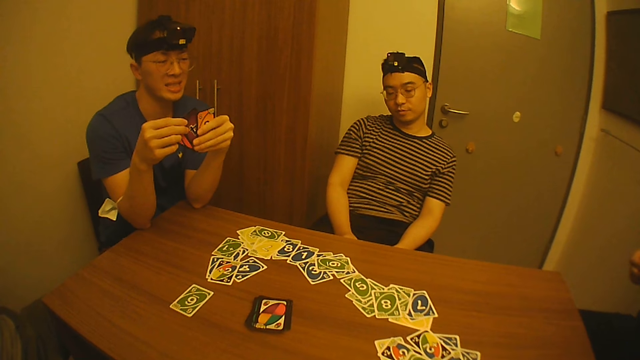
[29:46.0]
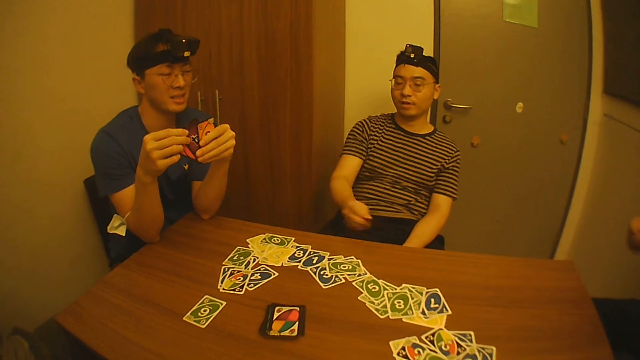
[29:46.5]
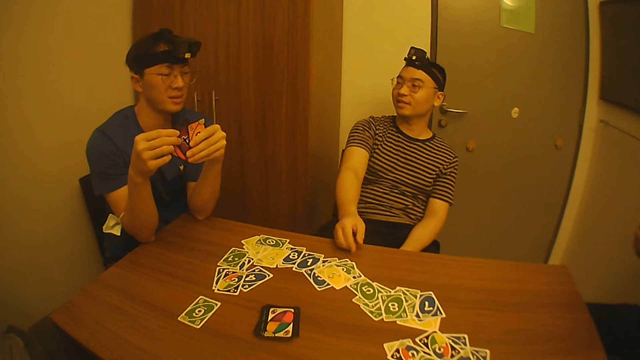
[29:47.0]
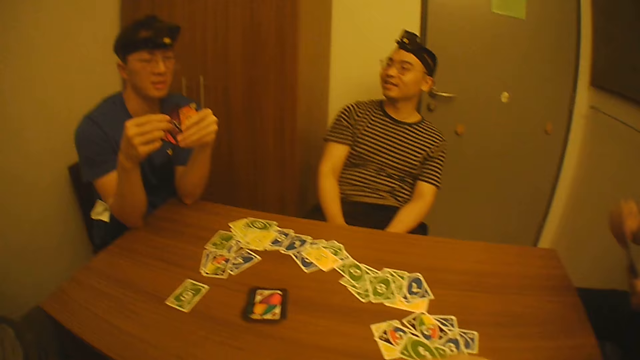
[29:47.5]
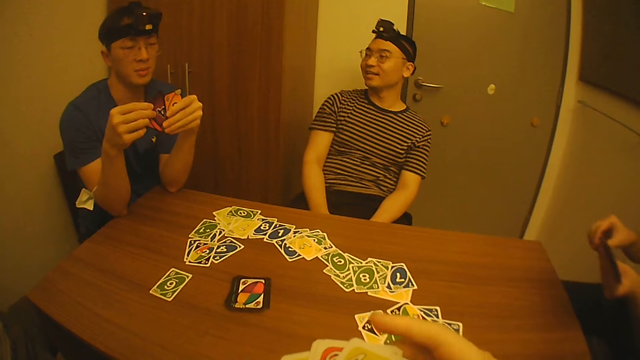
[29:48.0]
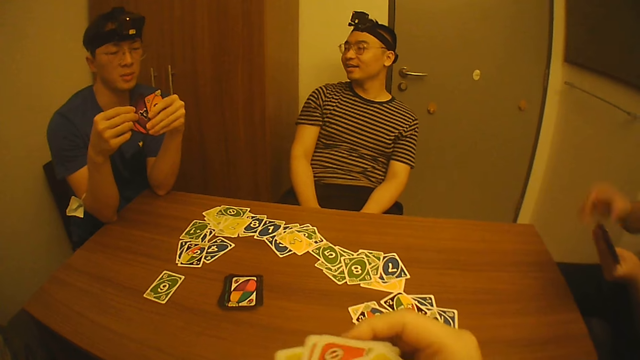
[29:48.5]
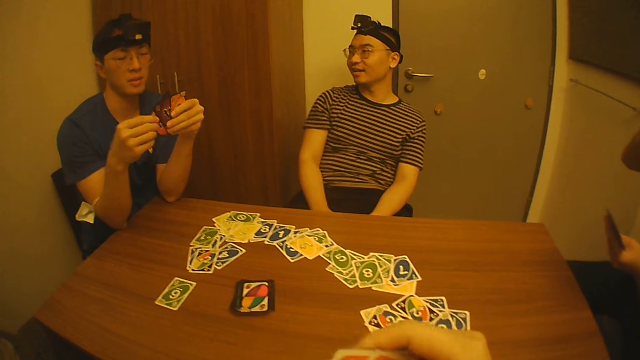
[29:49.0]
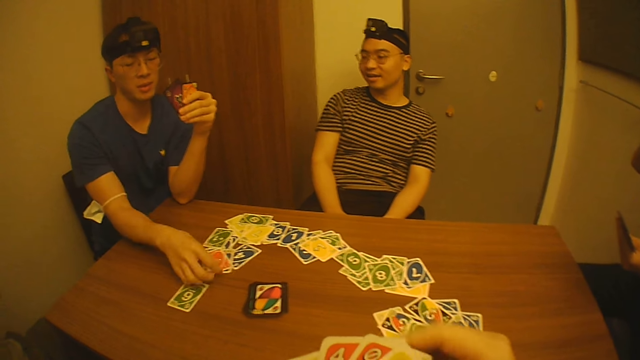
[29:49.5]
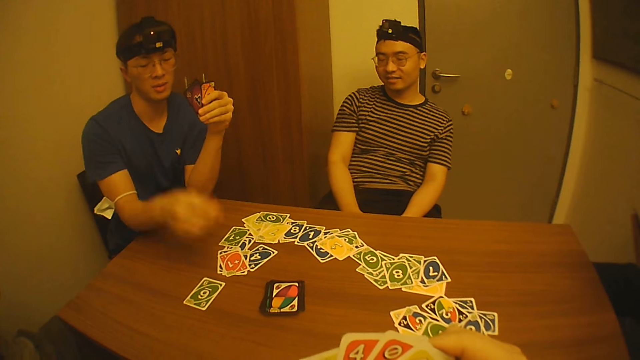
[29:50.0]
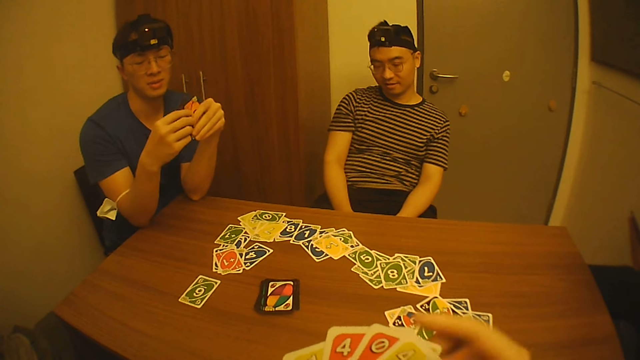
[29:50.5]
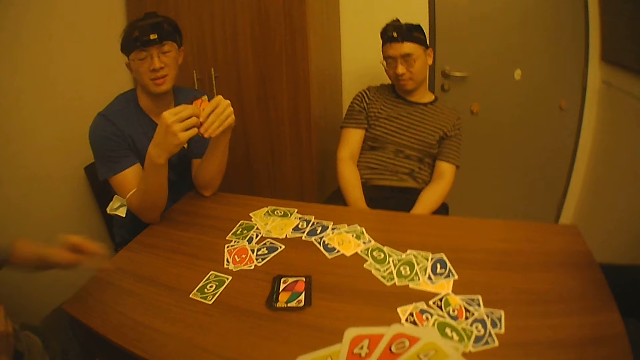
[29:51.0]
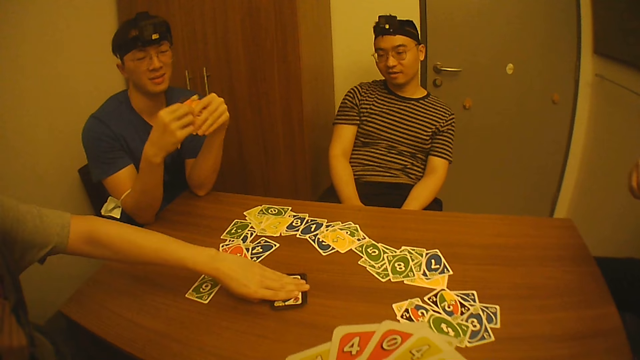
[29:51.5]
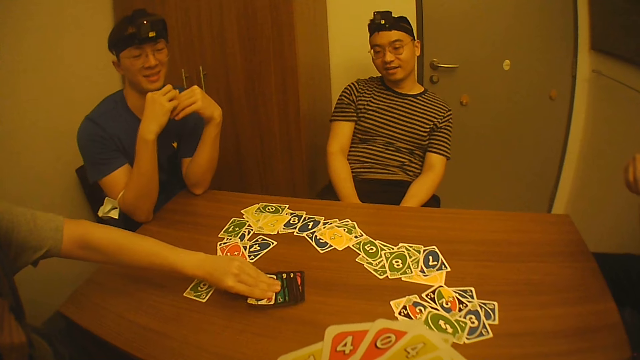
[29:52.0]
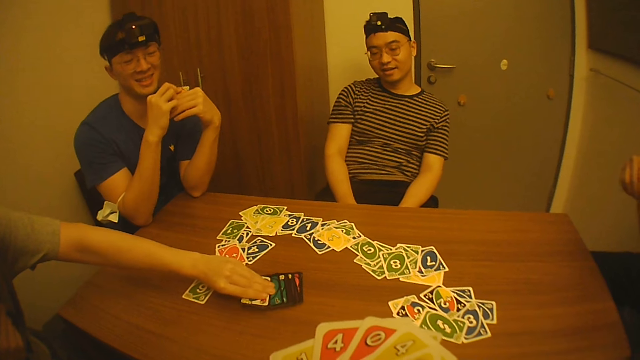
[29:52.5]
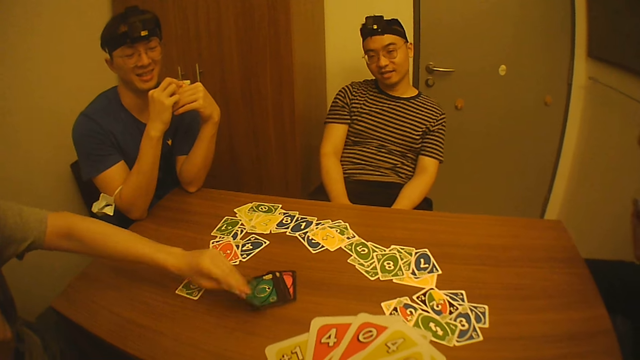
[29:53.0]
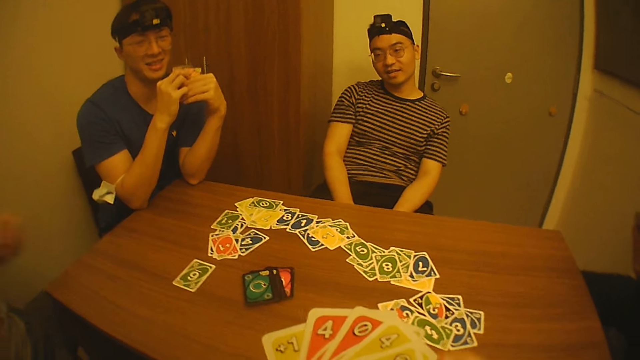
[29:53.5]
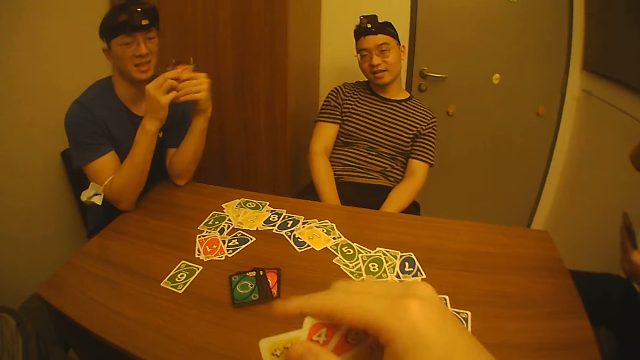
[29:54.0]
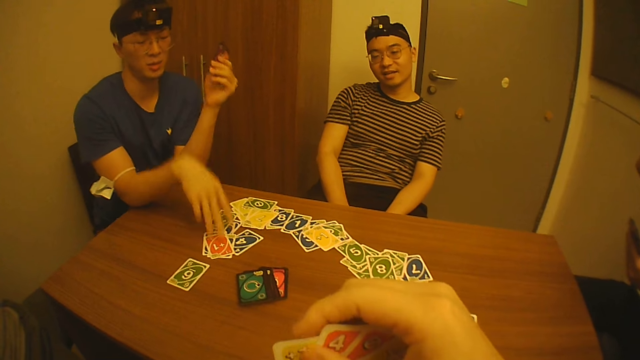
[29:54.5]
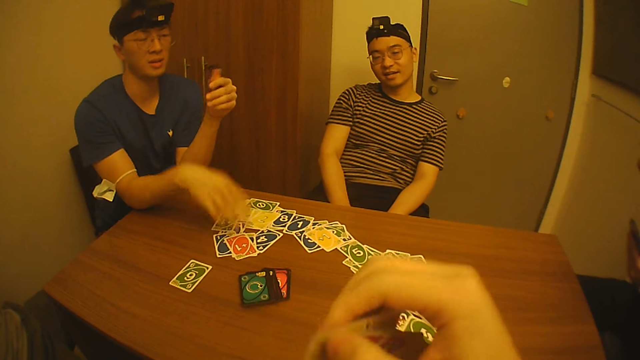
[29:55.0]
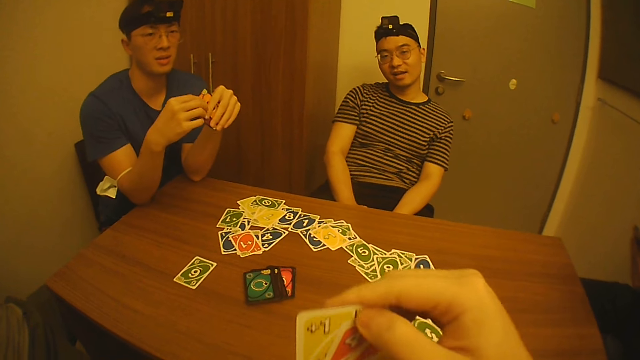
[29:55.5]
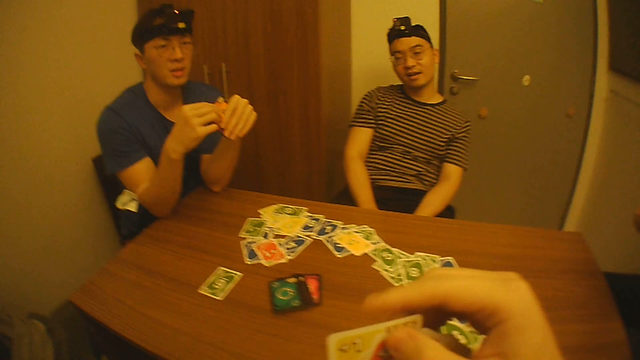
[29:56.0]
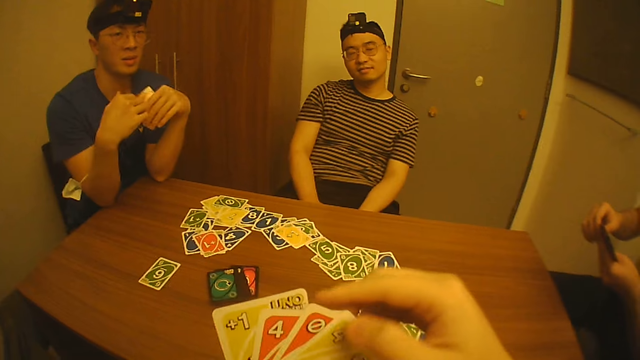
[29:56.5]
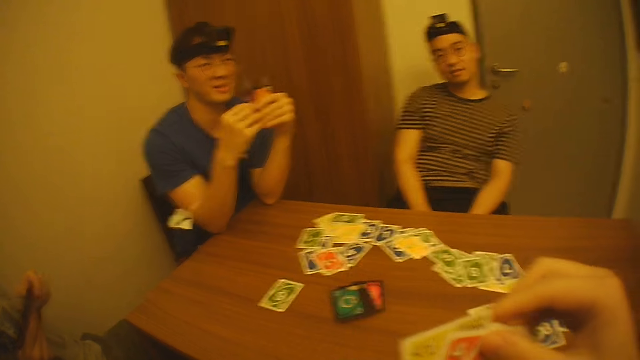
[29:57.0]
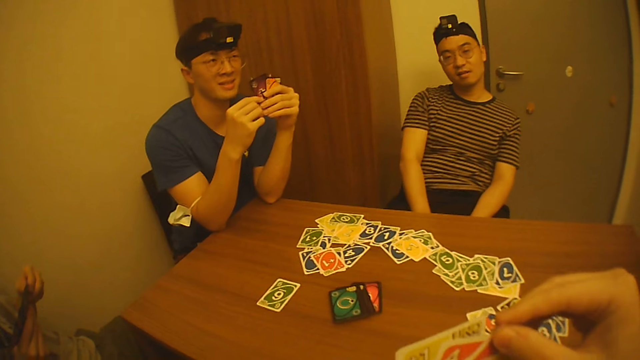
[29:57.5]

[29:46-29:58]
A man places a card on the table with his right hand. Another man places a card on the table with his right hand. A third man picks cards from the table with his left hand. The second man adjusts the cards on the table with his right hand.

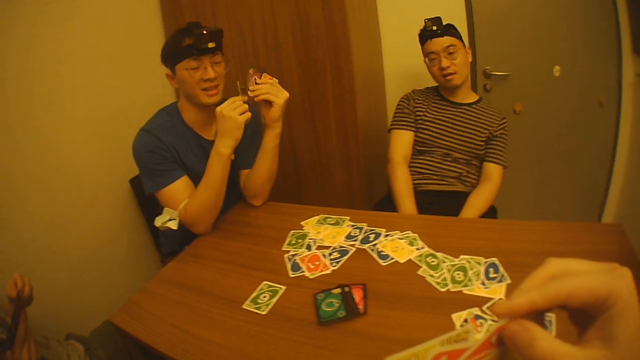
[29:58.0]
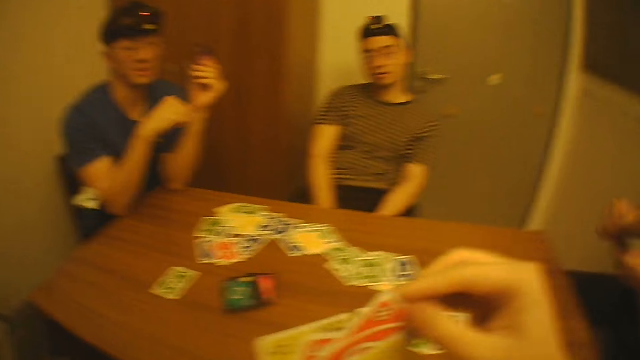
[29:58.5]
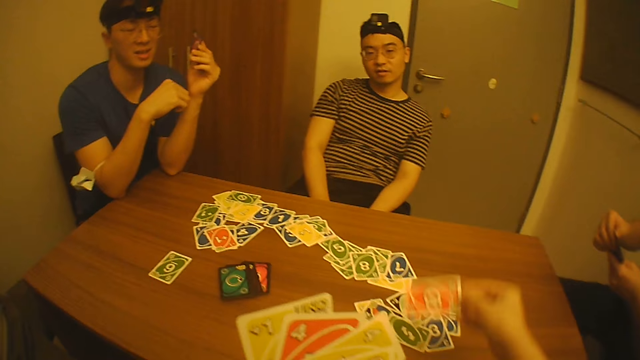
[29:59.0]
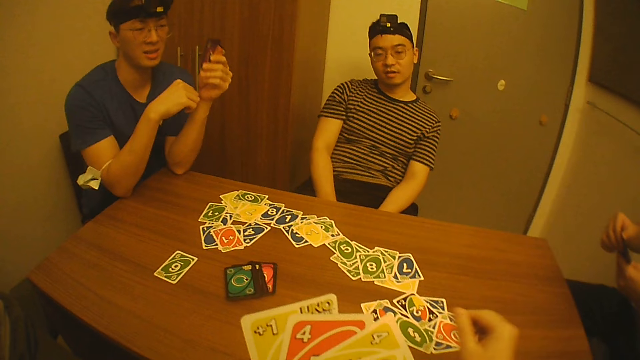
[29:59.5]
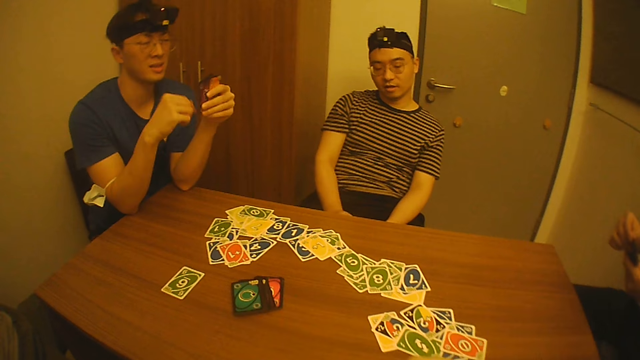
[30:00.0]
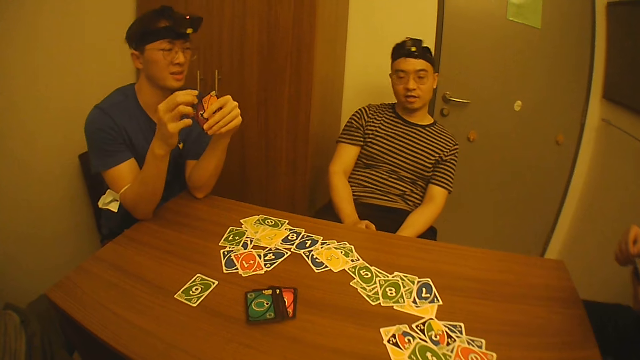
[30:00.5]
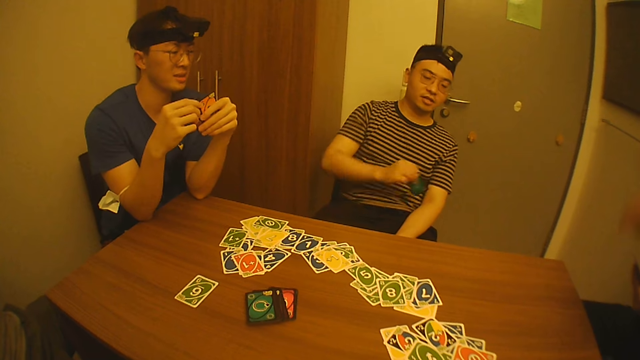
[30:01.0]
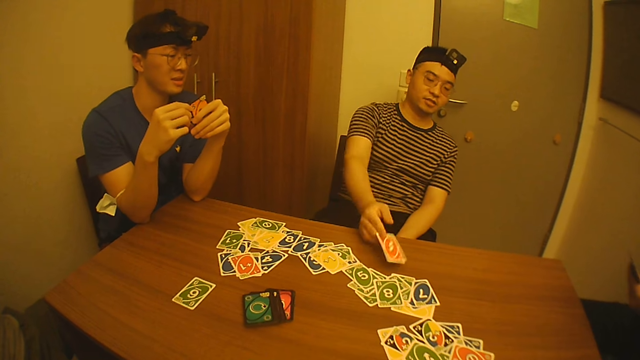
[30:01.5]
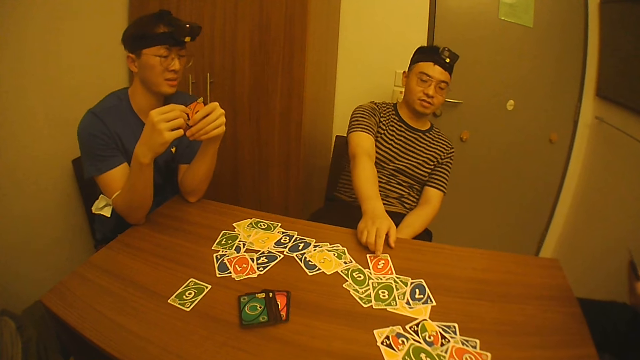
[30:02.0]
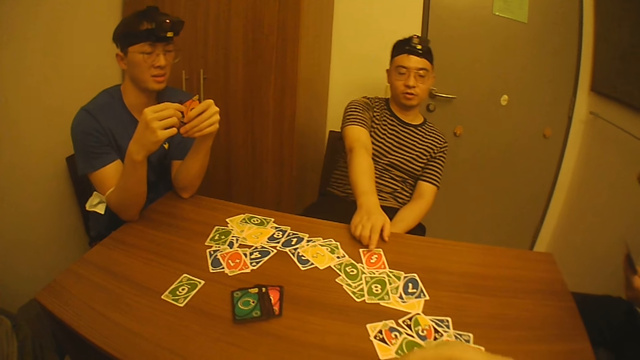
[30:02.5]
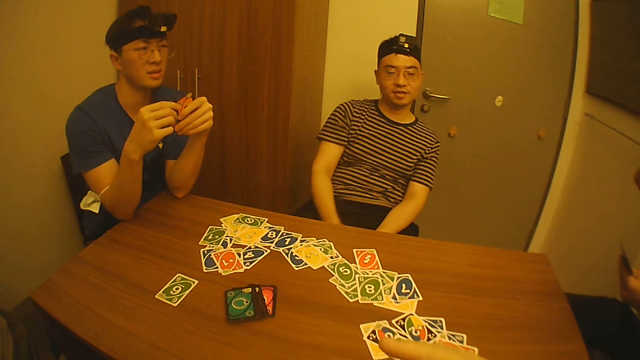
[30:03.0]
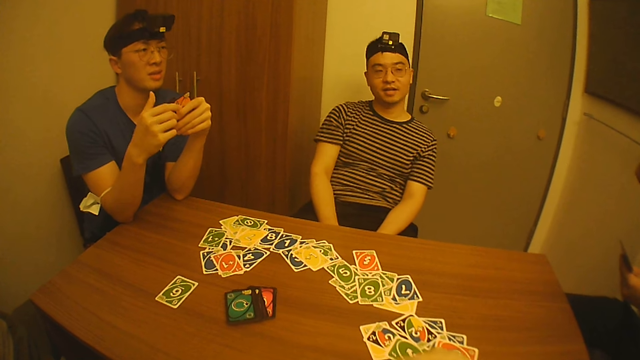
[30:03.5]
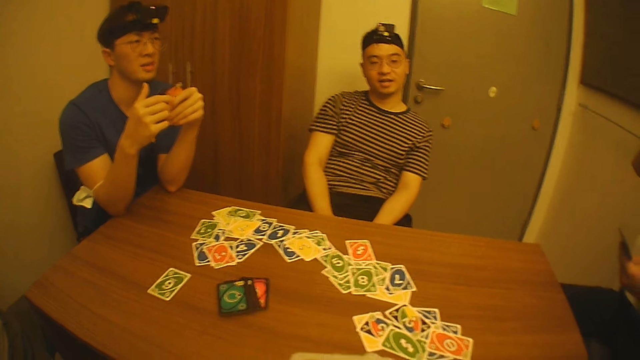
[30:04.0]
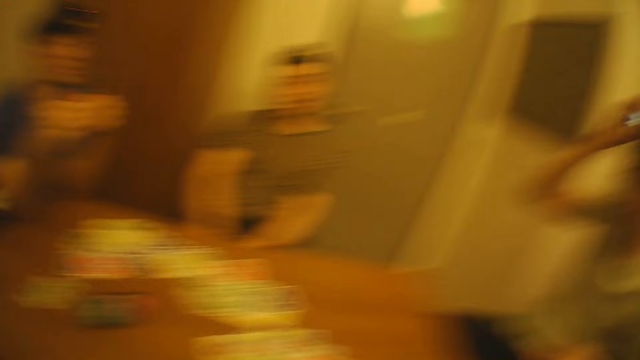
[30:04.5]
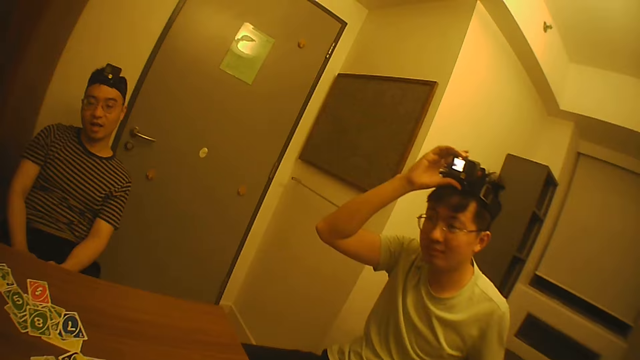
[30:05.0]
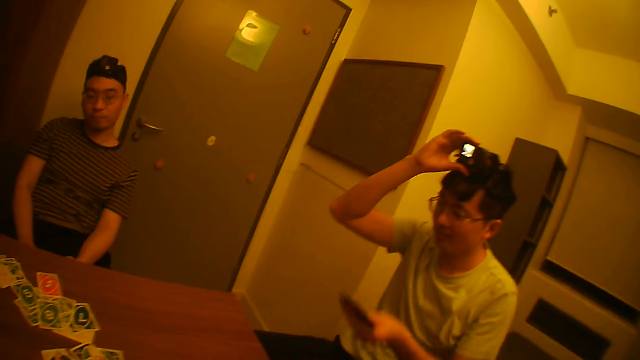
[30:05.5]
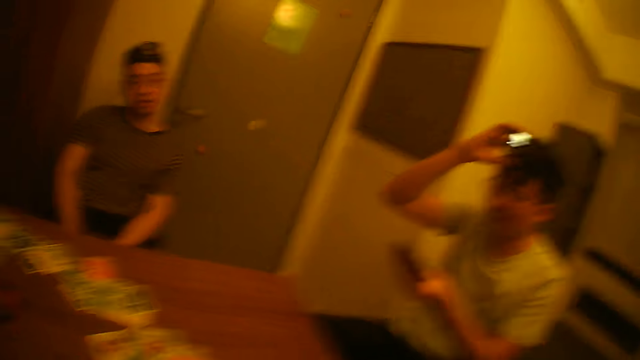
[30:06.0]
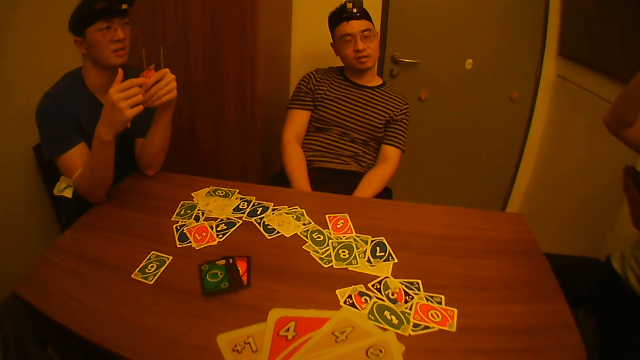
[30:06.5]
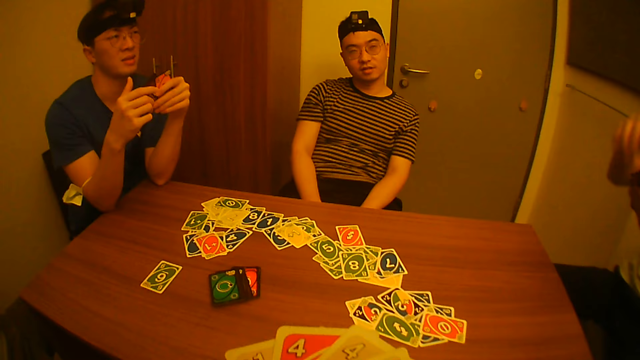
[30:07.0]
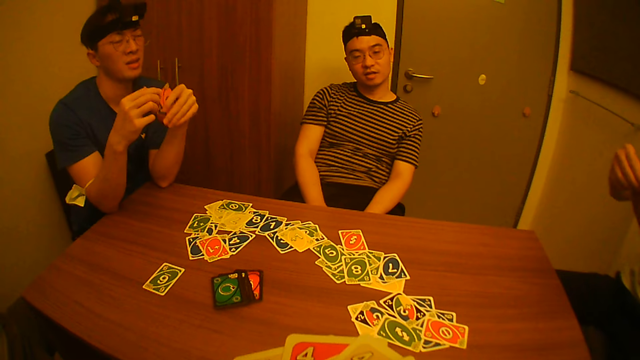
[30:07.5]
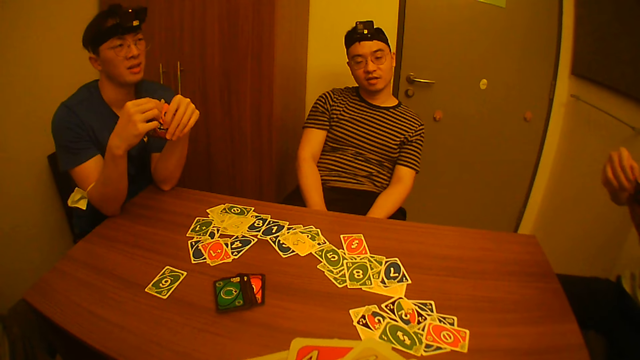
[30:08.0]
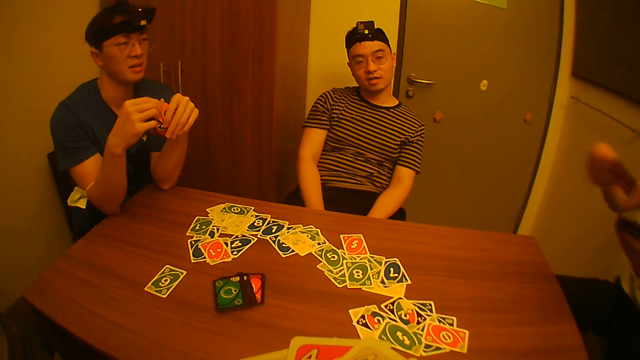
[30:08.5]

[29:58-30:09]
The camera wearer places a card on the table with his right hand. A man places a card on the table with his right hand.
